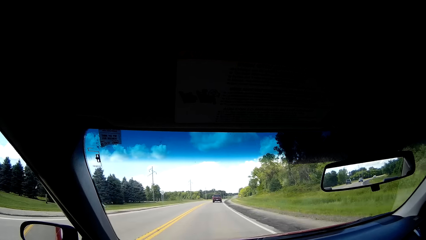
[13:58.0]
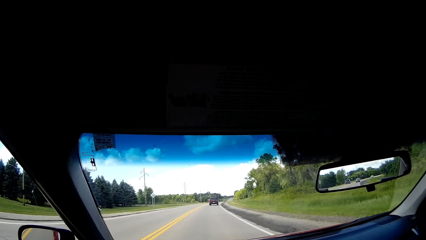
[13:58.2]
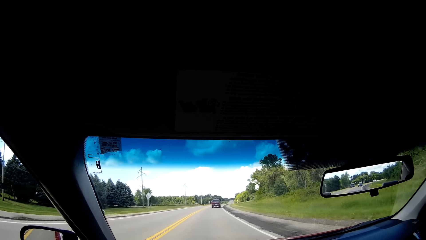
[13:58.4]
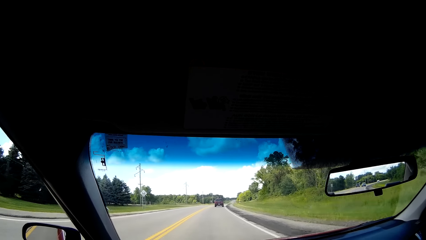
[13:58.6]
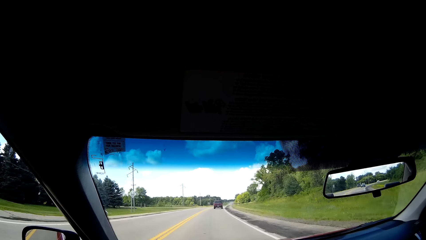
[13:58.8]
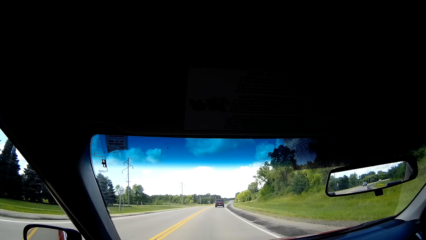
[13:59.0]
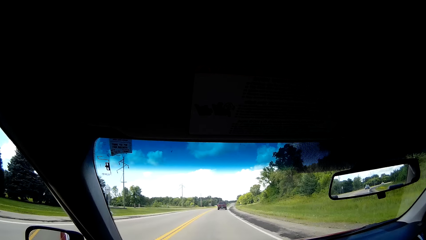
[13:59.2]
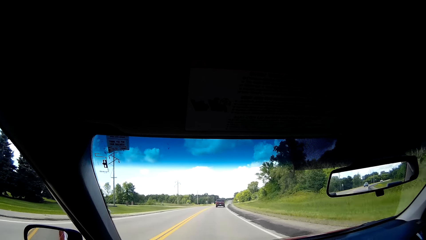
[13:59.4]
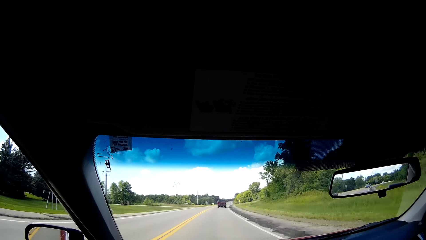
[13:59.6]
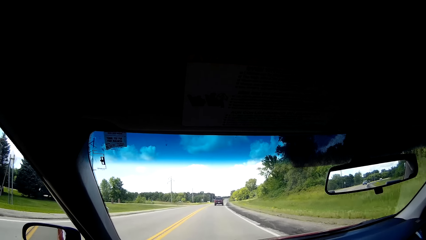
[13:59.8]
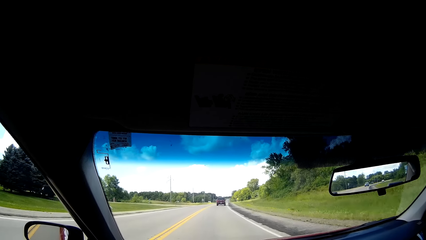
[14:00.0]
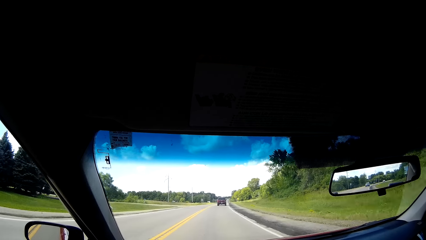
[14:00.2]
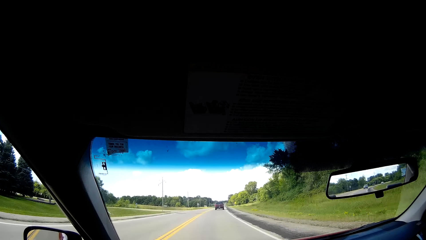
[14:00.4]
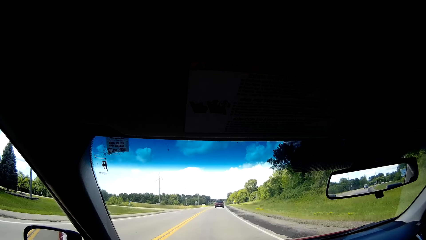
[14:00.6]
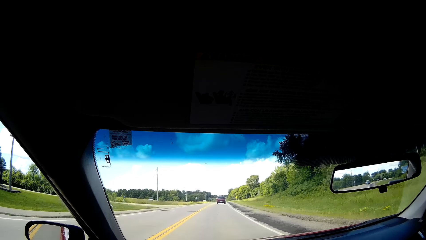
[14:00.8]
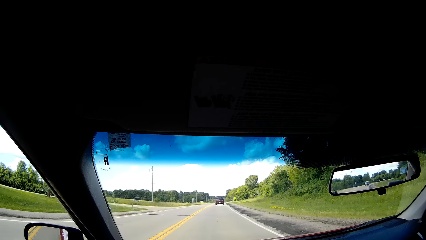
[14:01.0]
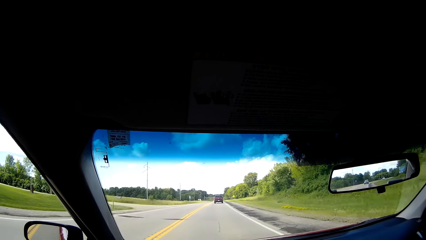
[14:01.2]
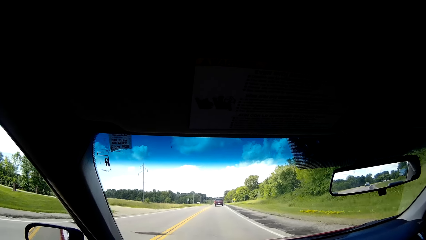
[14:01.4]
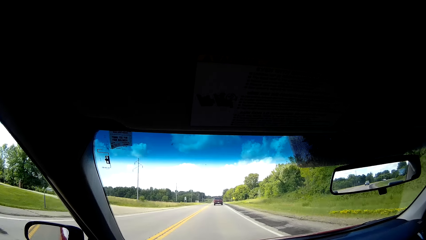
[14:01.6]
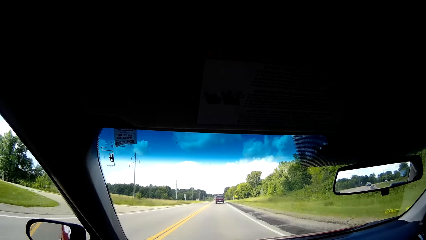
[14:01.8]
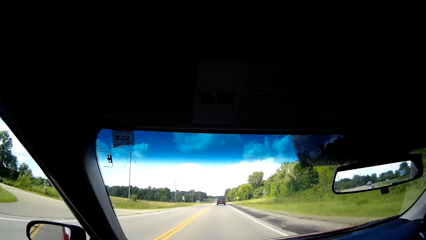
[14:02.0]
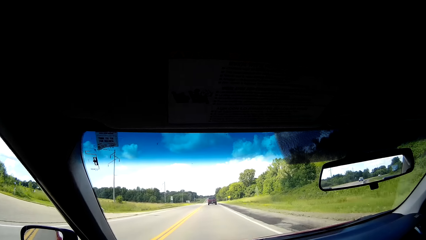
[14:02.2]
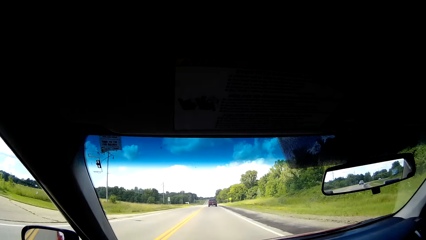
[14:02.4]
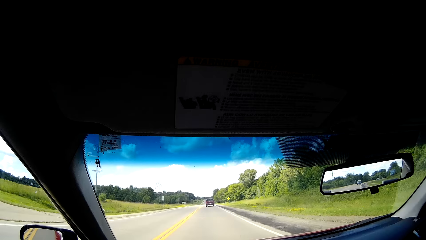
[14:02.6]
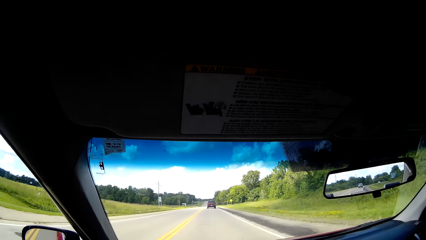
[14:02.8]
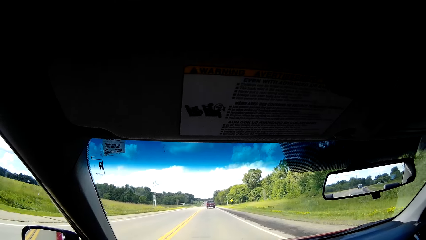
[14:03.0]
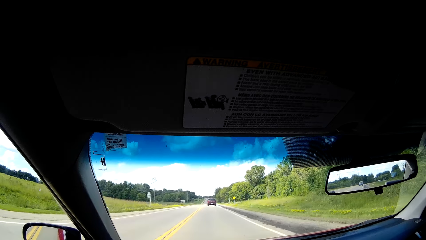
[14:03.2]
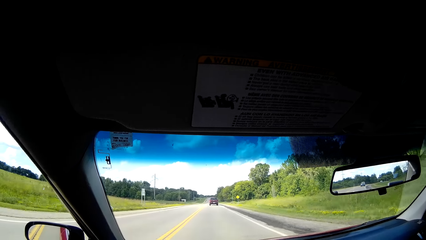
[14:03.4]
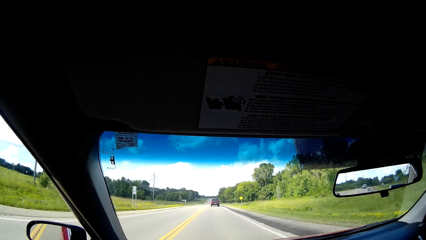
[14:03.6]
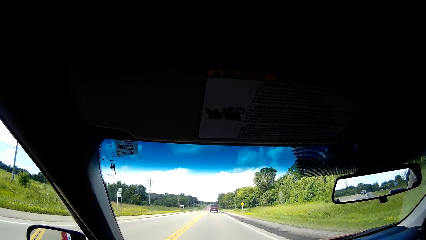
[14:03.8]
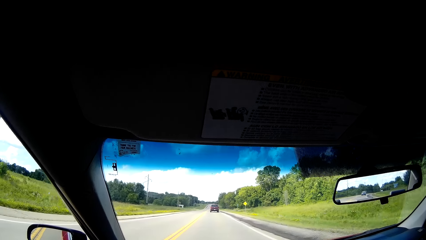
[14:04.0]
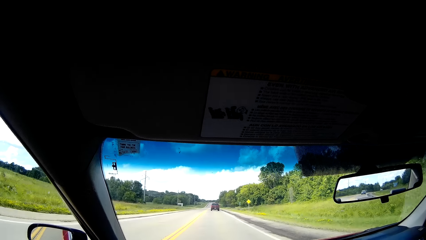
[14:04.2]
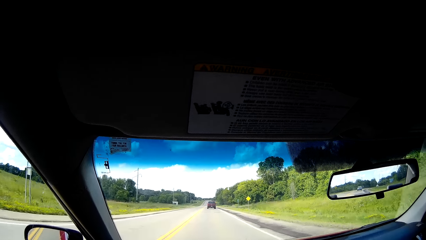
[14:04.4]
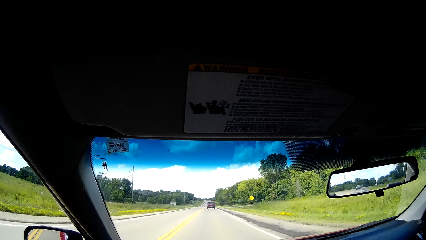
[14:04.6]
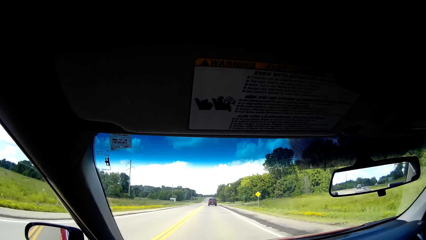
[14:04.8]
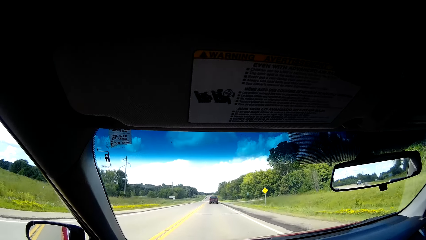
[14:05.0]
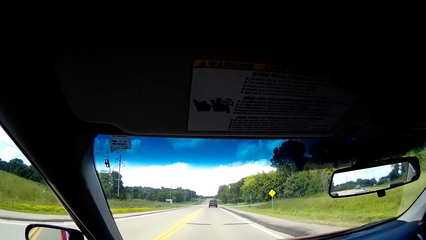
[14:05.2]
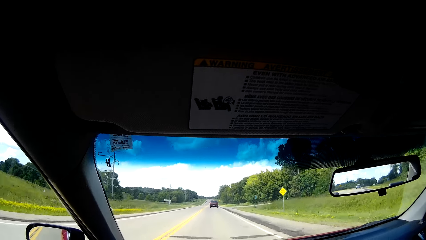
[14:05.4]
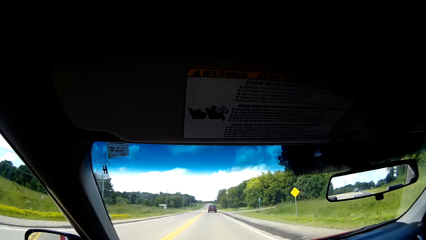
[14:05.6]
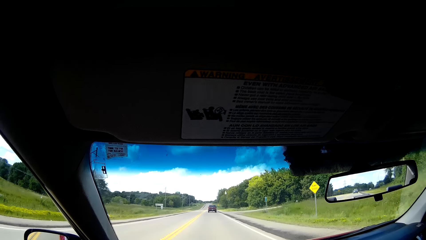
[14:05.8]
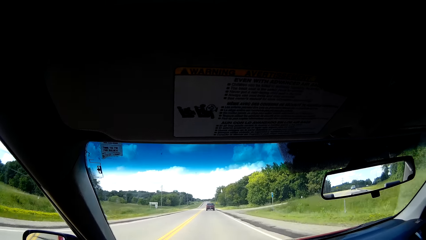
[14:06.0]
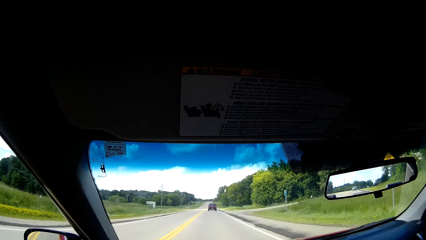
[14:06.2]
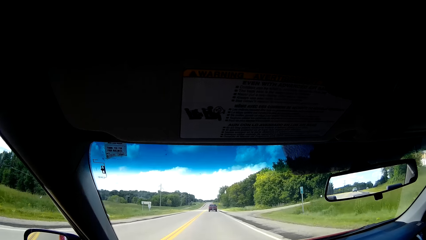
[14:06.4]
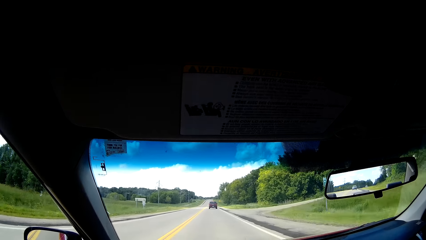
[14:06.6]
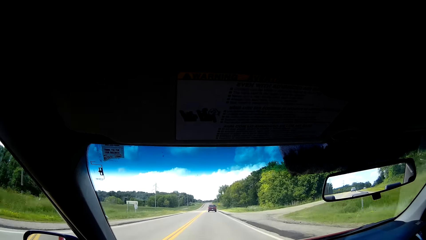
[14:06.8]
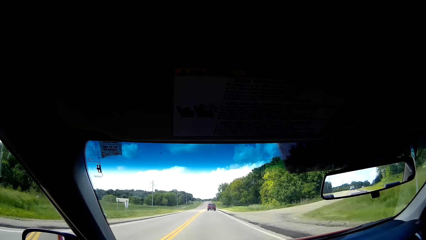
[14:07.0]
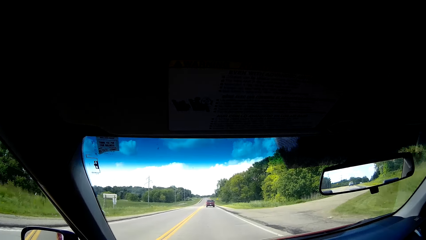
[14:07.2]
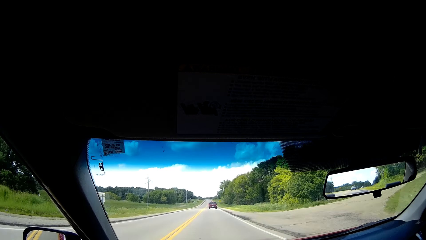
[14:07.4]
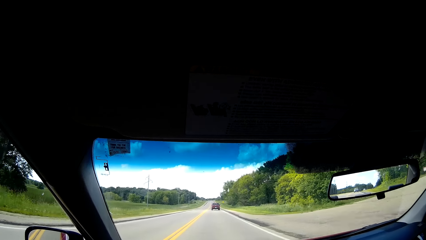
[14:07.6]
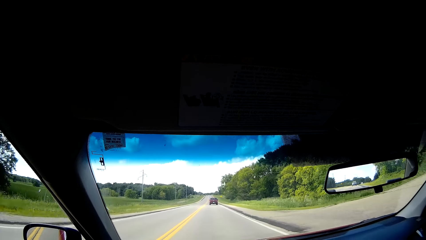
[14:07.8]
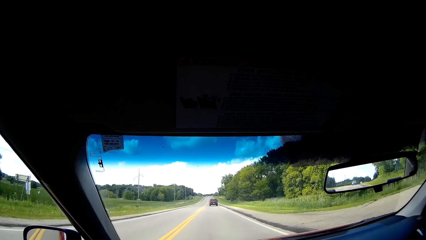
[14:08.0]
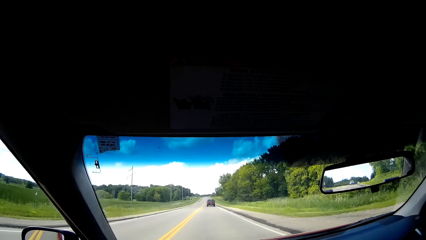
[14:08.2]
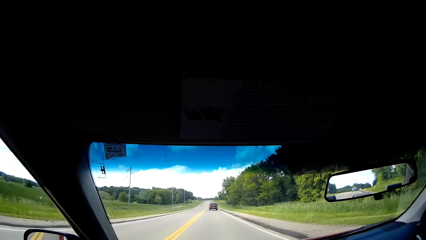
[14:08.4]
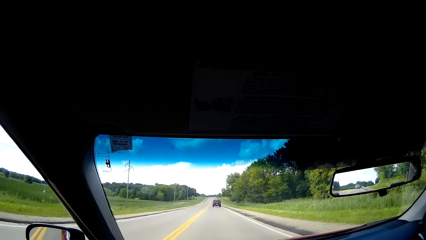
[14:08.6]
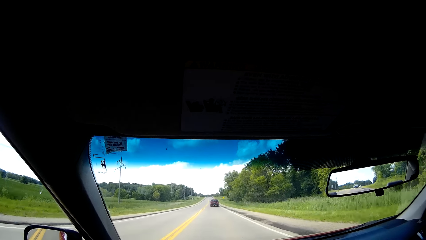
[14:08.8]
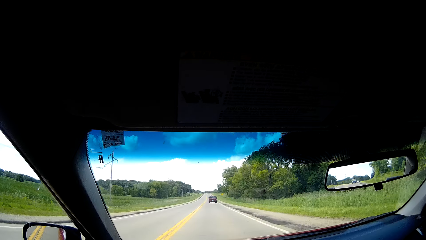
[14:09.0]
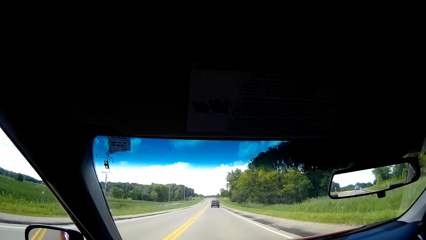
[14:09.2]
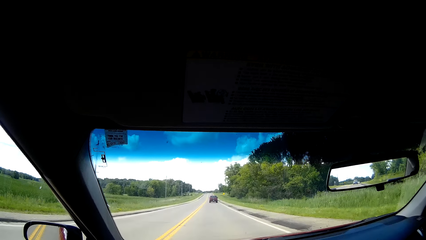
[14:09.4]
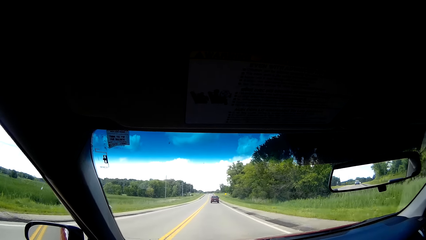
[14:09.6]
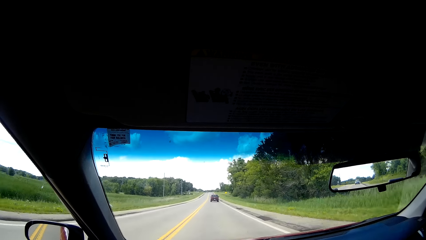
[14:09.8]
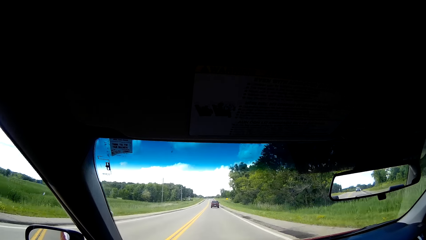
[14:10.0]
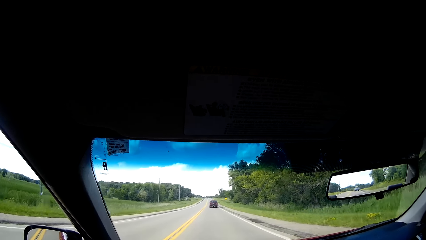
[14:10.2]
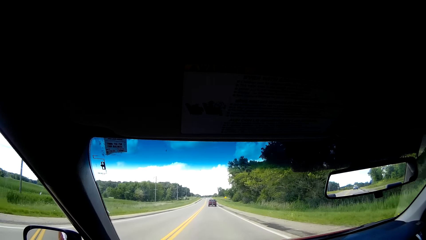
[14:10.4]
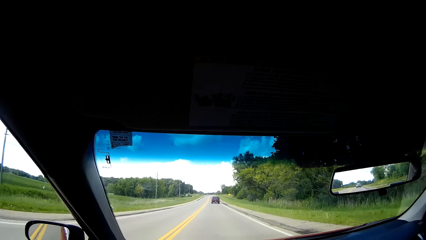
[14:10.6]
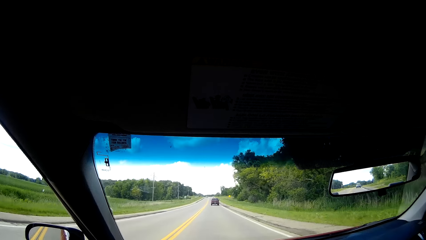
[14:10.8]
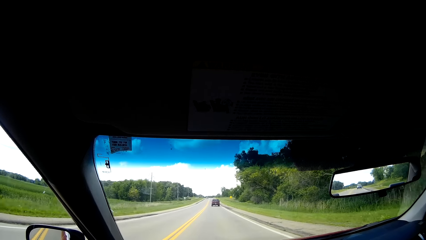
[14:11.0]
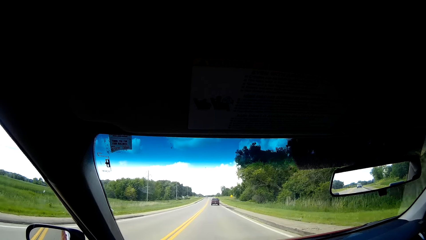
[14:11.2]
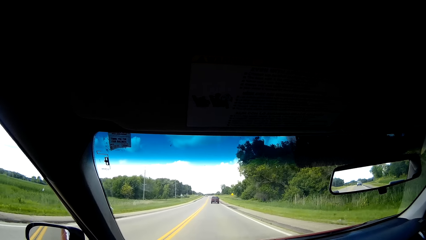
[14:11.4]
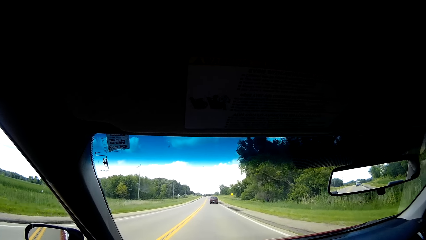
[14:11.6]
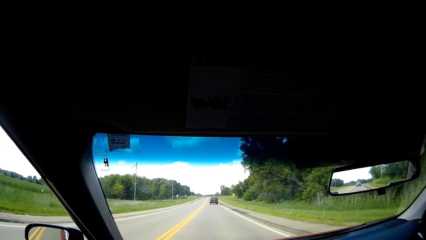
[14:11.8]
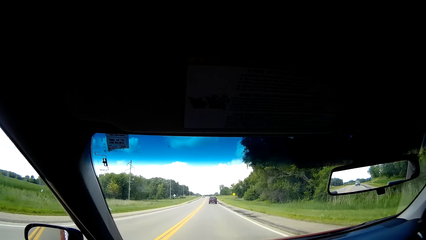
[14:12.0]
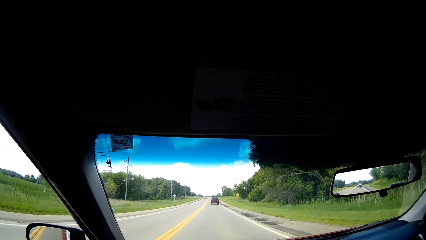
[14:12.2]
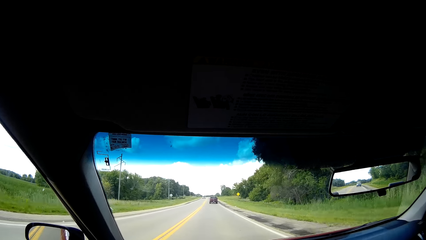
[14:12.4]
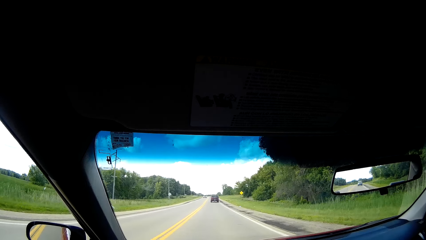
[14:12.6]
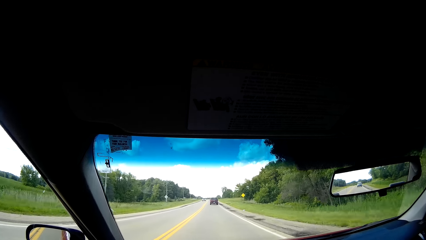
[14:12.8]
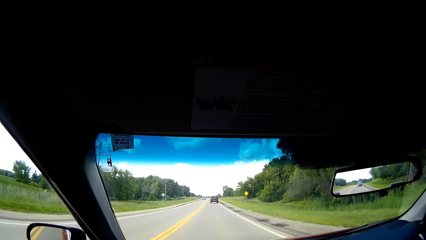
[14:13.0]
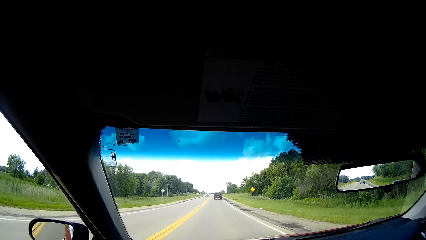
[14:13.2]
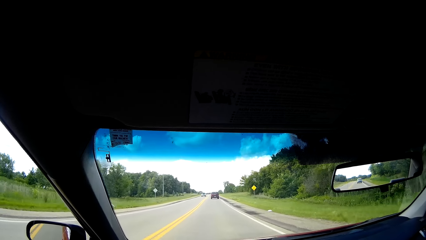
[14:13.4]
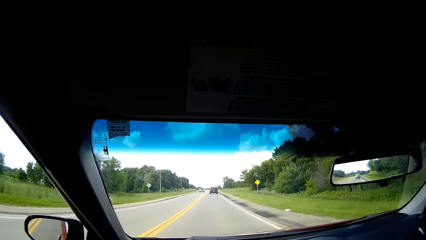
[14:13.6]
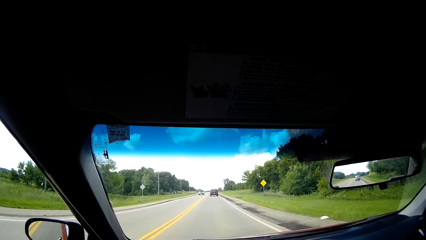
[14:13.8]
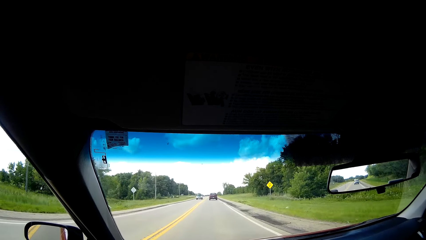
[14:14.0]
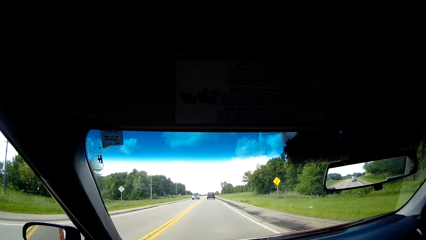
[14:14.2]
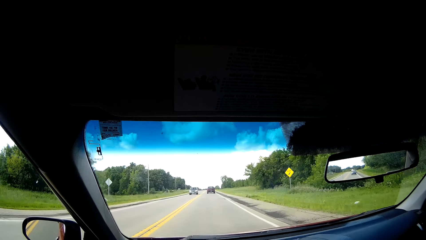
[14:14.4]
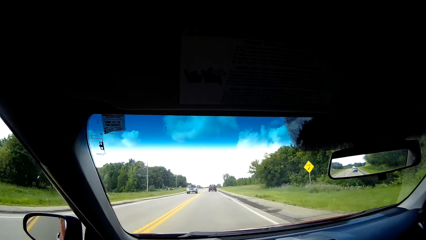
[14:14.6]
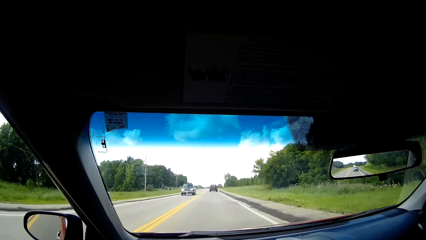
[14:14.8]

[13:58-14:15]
The camera wearer looks at the electricity poles on the roadside. They look at the signposts on the roadside. They look at the shade on the roadside. They look through the rear view mirror.
